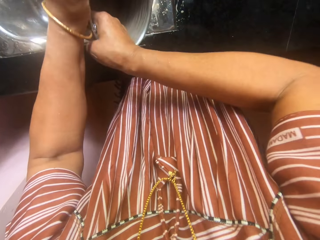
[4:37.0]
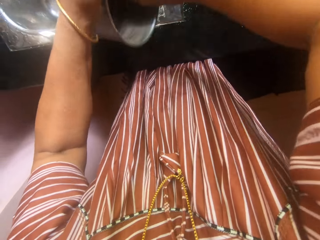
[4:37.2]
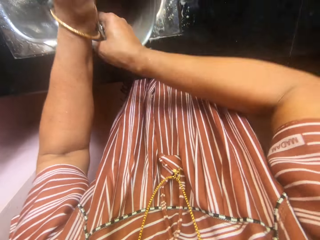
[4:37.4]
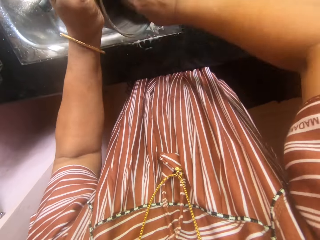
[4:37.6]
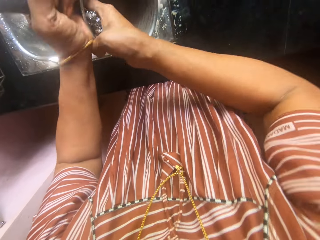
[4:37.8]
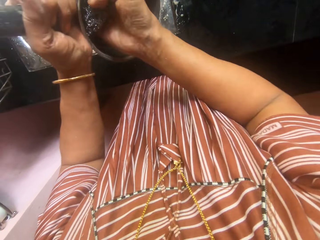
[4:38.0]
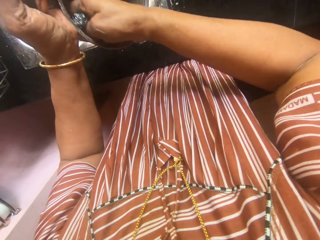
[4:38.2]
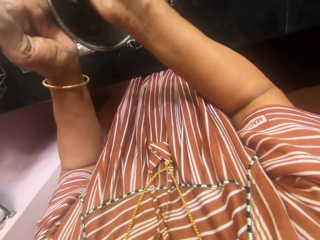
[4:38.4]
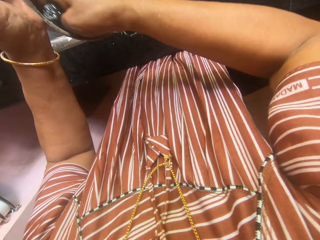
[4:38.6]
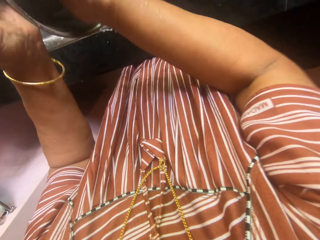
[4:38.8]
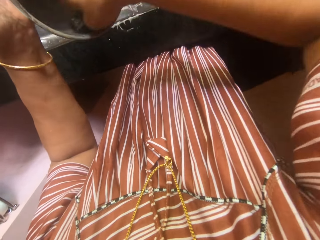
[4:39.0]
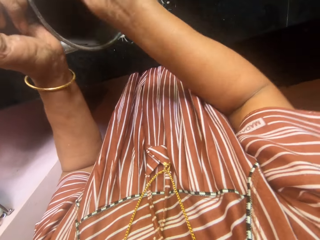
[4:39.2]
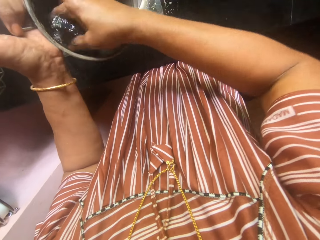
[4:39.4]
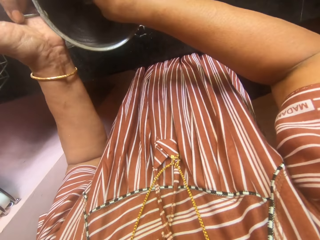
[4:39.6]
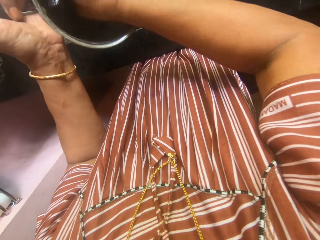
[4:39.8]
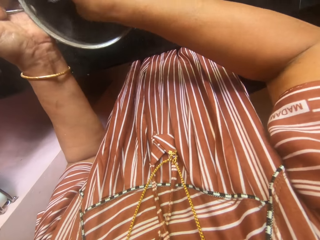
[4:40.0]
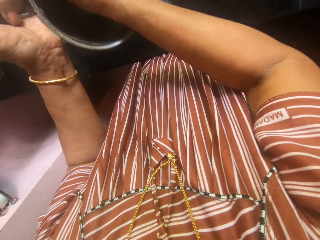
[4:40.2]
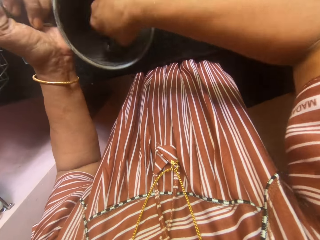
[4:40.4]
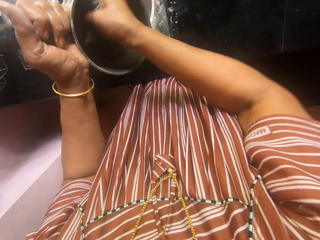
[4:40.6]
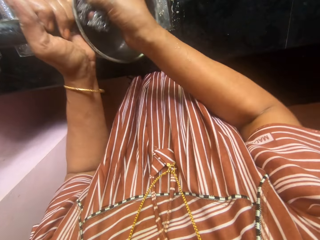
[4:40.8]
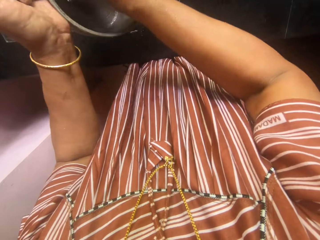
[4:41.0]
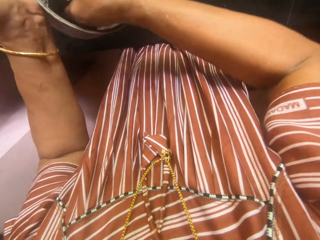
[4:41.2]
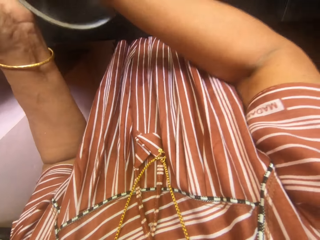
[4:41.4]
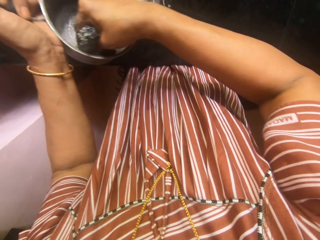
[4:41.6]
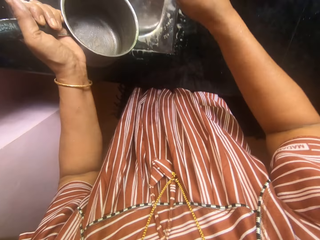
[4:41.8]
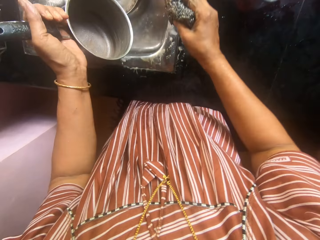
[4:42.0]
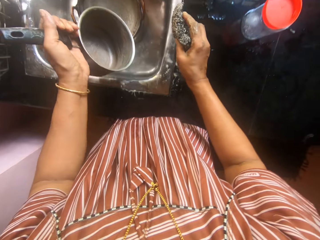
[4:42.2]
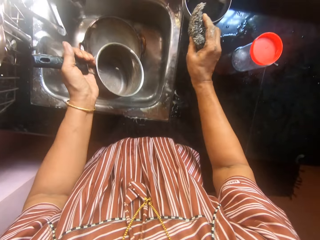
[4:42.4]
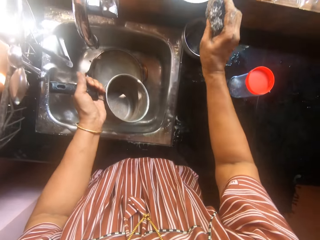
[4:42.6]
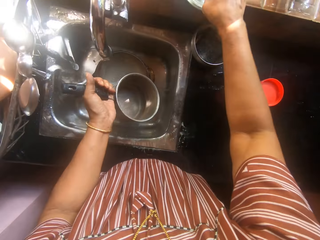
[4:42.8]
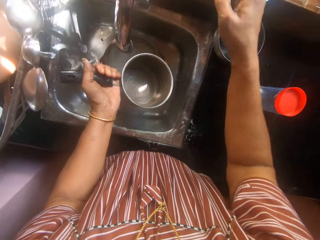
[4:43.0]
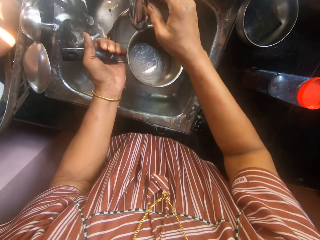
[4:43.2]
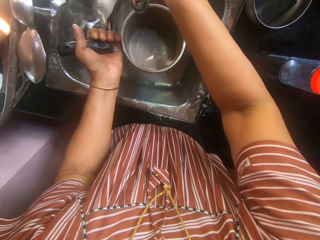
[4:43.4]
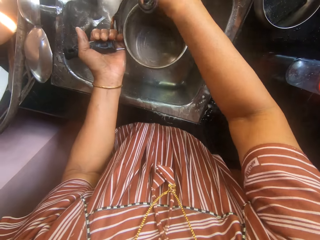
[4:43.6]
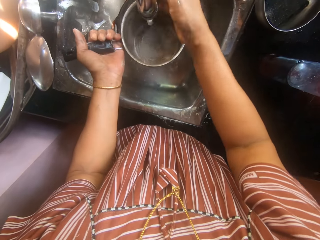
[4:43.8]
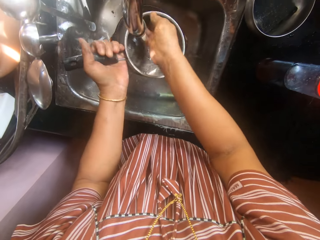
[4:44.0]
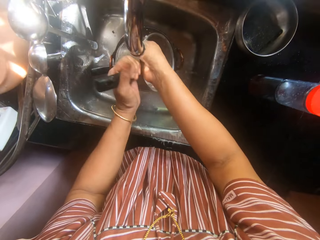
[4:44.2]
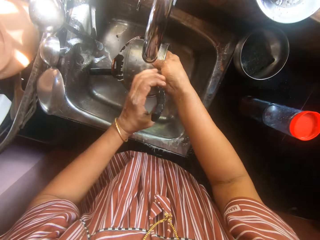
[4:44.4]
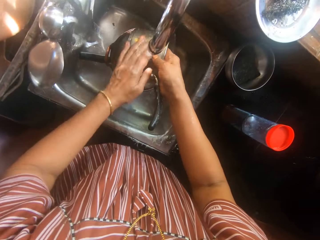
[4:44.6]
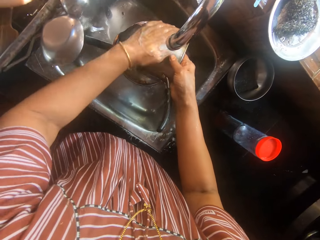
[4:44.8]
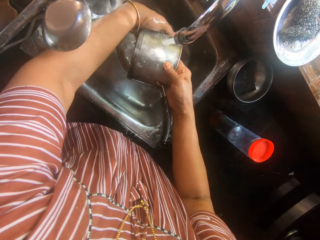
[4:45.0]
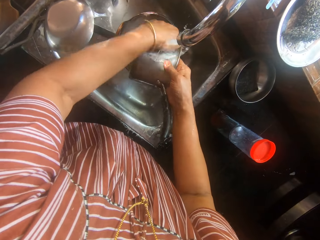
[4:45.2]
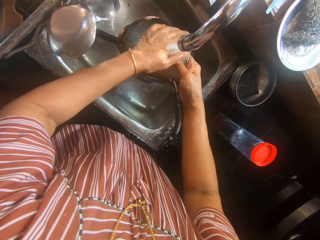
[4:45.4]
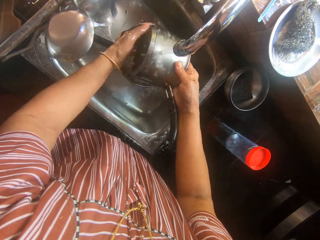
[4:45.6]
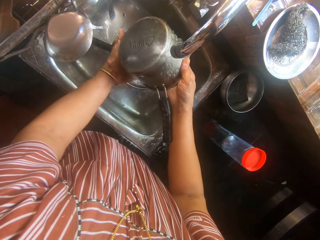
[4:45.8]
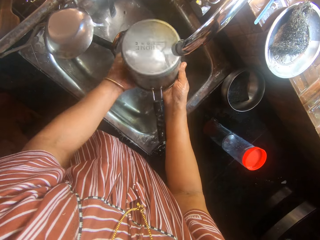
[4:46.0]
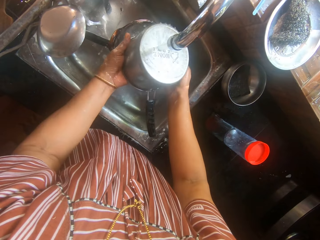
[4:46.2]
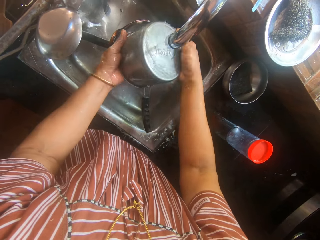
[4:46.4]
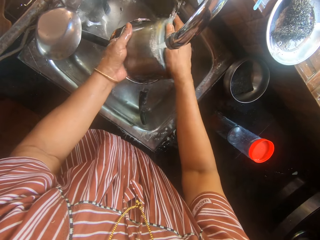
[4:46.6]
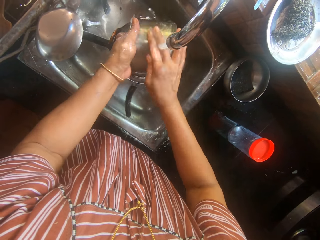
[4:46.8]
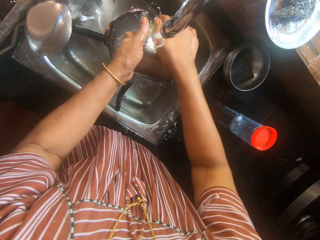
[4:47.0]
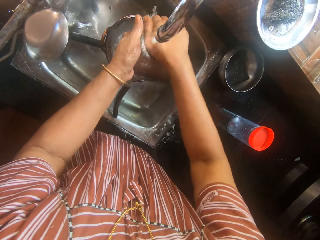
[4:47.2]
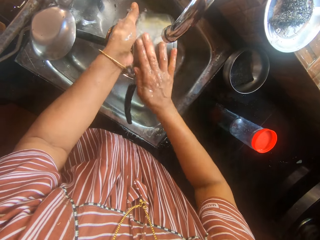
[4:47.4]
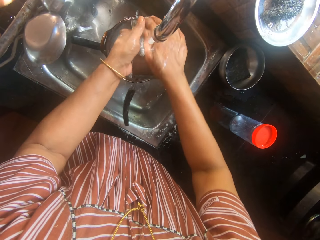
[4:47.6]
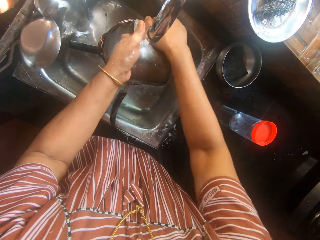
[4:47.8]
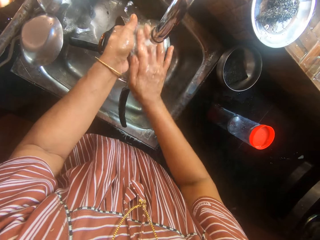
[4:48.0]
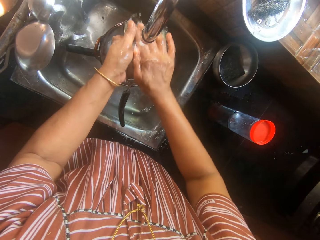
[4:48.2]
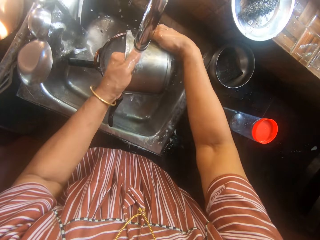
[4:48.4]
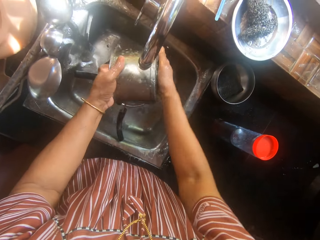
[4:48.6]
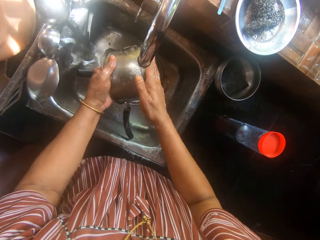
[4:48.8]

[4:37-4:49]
The camera wearer stops washing the inner part of the pot. They drop the iron sponge into the vim powder plate. They open the tap with the right hand, and fetch tap water into the pot. They clean the pot. They rinse the pot with tap water.

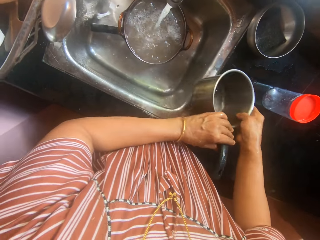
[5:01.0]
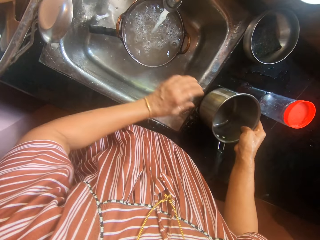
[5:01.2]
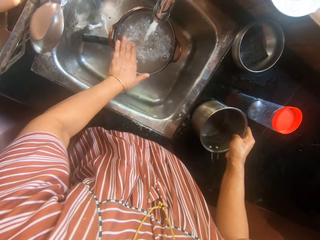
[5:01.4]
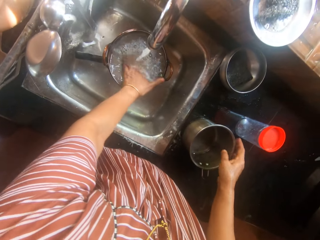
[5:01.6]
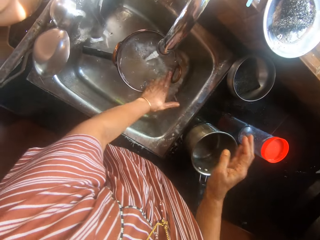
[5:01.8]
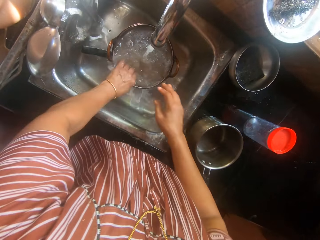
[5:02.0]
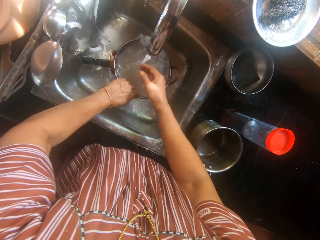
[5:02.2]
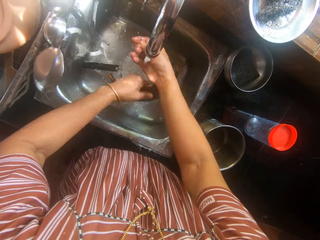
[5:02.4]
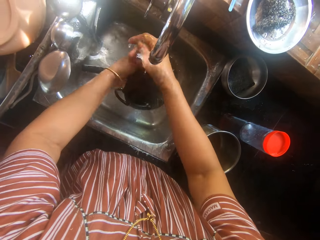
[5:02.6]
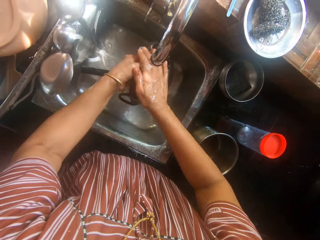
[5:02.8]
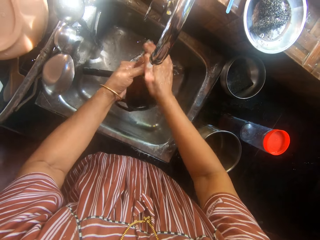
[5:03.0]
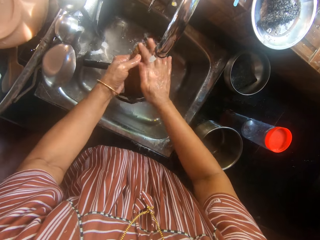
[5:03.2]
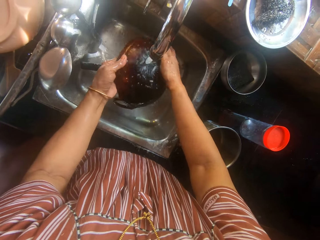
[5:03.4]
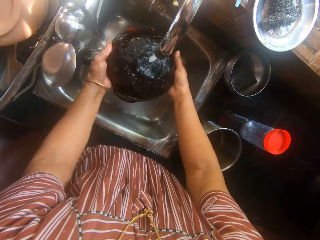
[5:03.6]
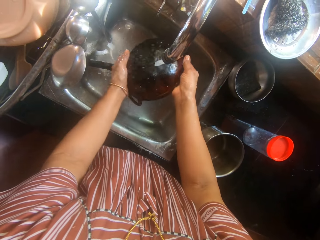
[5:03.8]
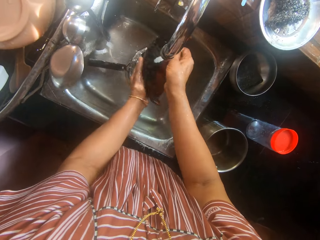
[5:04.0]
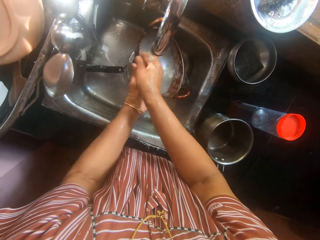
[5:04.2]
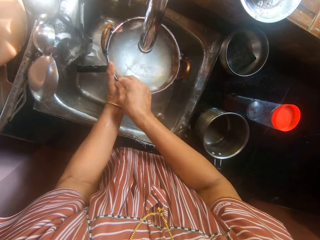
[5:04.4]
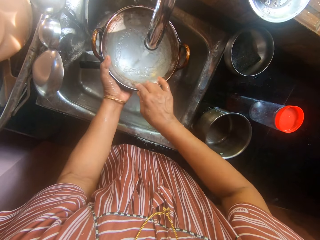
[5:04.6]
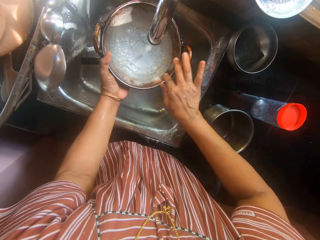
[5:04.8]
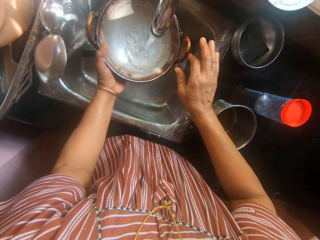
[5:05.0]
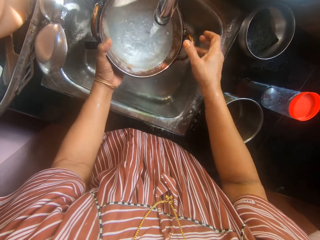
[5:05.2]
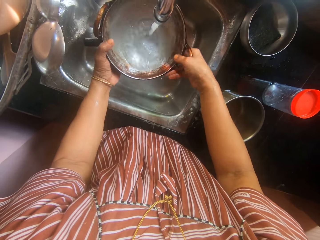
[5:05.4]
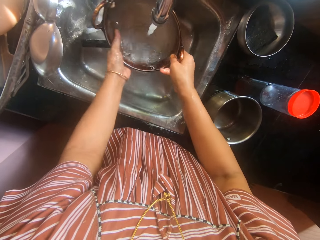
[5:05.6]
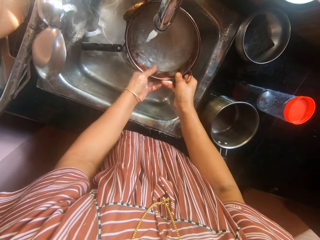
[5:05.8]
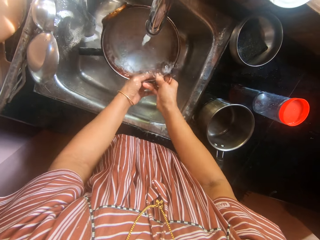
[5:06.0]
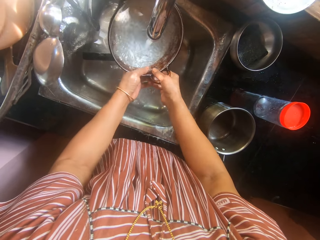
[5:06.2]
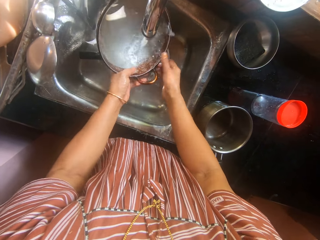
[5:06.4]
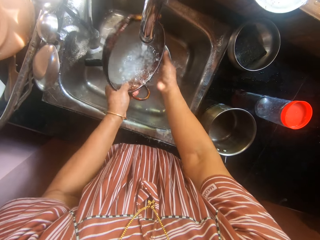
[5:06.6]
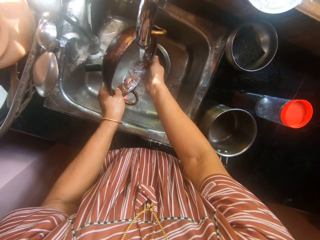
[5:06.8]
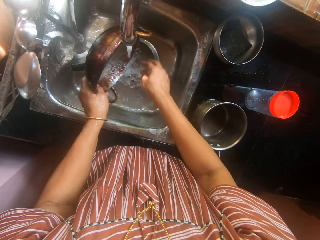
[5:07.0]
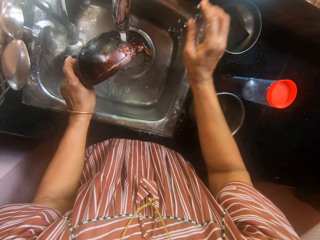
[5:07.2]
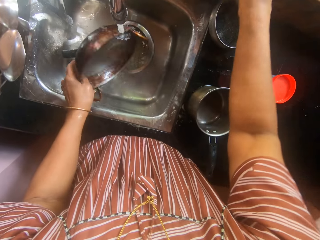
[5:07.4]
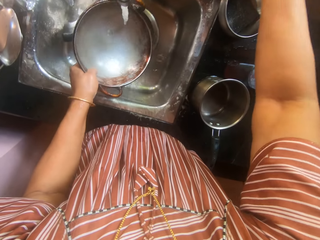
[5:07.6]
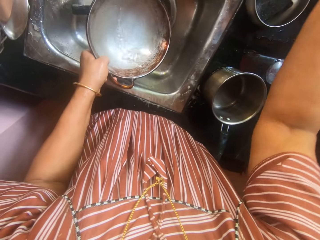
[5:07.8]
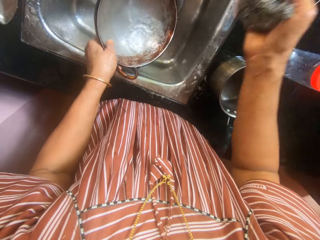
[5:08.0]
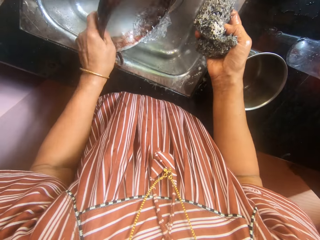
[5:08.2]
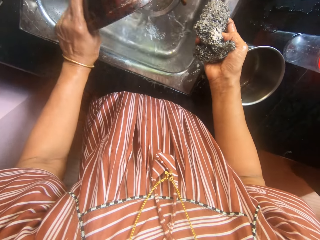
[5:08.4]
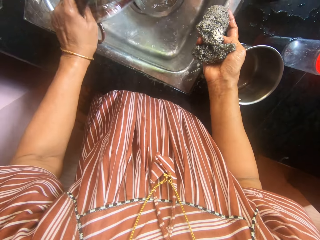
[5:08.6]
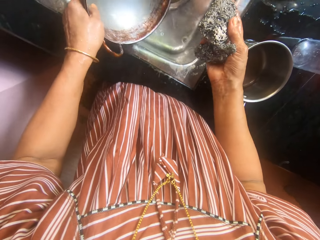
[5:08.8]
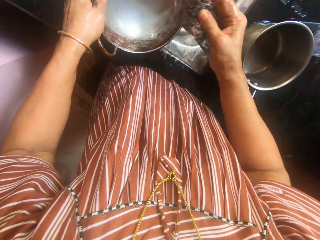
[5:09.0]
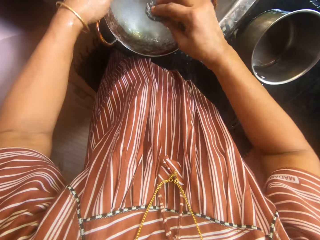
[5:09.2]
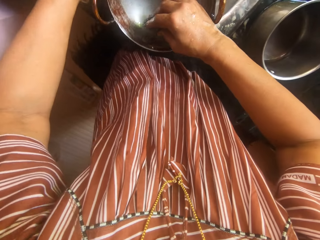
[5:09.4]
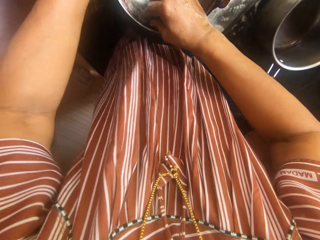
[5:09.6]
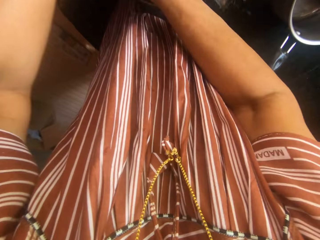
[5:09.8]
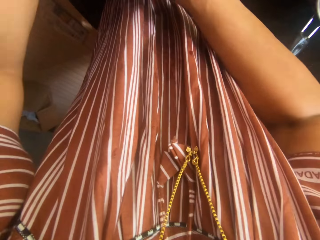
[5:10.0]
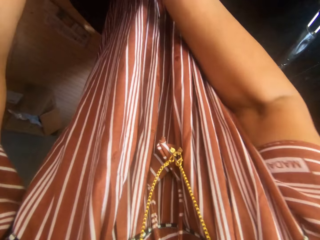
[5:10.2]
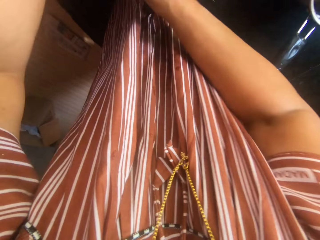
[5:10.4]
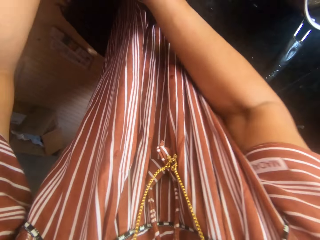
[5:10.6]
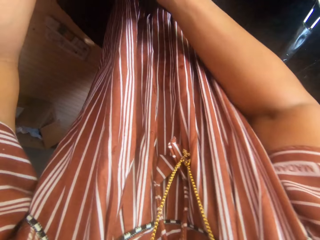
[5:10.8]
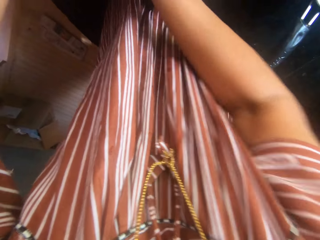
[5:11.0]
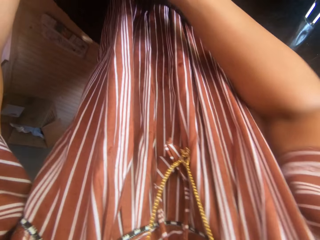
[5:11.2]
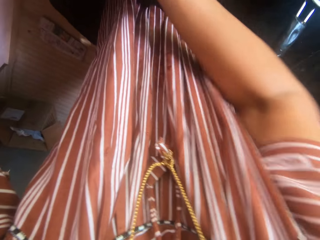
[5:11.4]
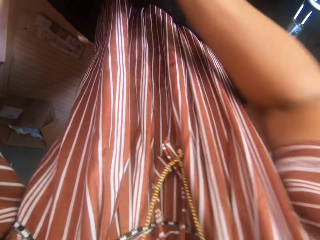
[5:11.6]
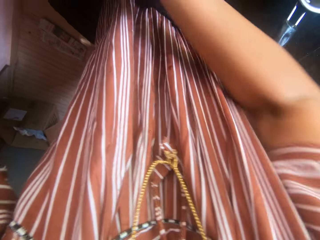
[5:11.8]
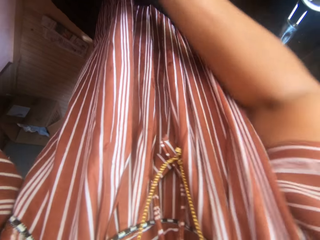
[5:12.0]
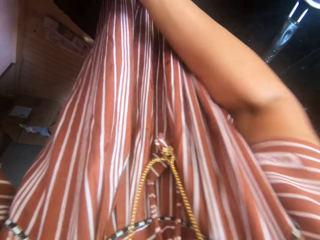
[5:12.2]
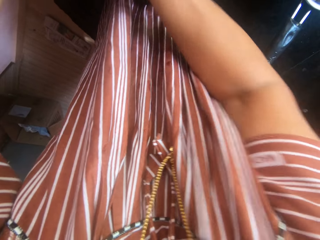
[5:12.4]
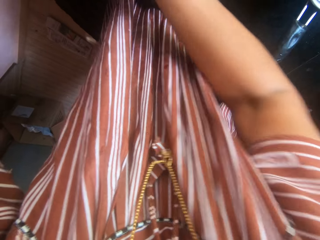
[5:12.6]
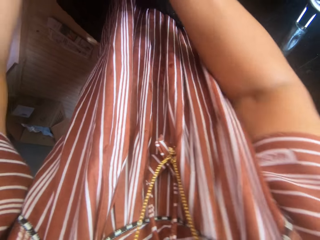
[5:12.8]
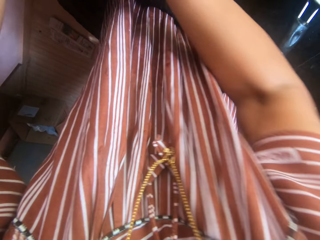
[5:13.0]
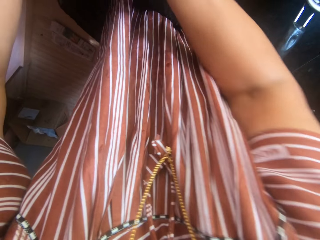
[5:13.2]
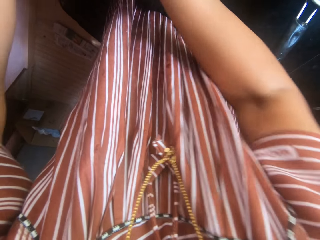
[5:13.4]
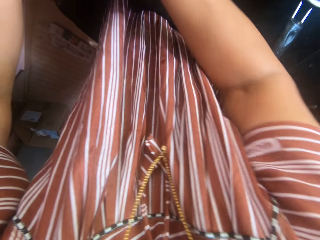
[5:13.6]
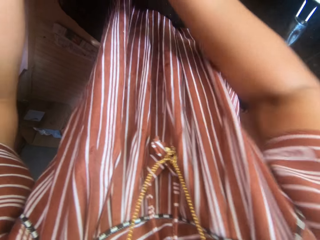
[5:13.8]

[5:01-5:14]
The camera wearer drops the stainless steel pot on the slab with her right hand. She lifts a brown stainless steel pot from the sink with her left hand. She washes the inside of the brown stainless steel pot with an iron sponge on the sink. She drops the iron sponge in a flat stainless steel container on the slab with her right hand. She picks up a steel wool. She washes the inside of the brown stainless steel pot with the iron sponge on the sink.
